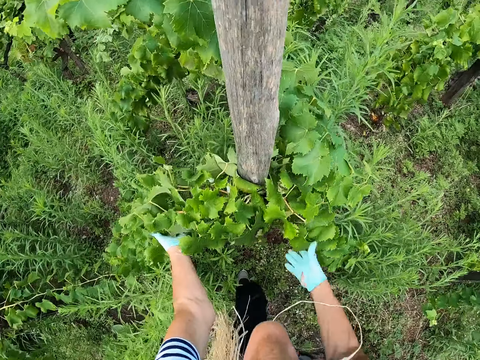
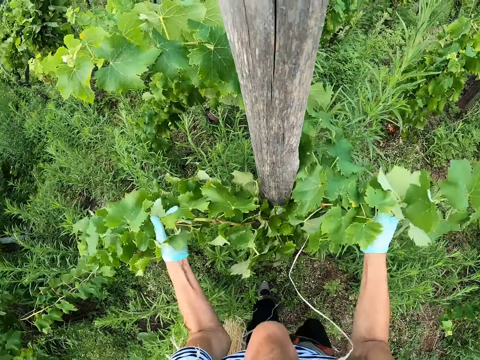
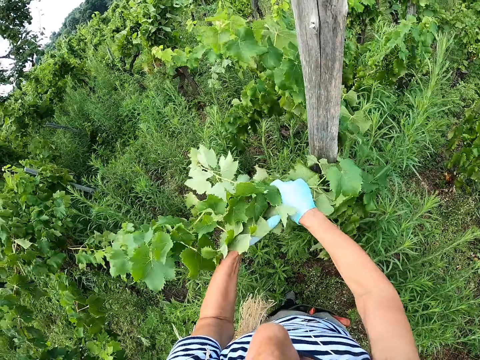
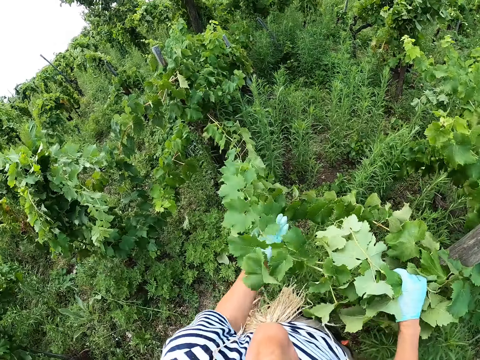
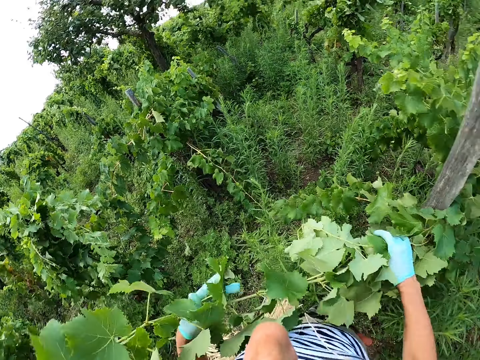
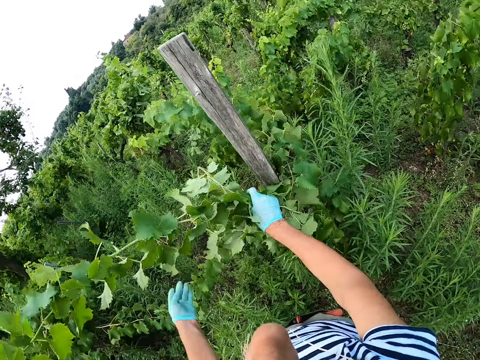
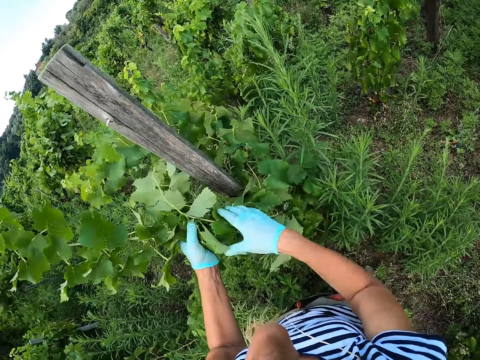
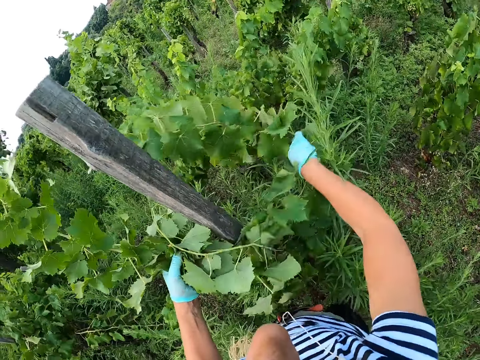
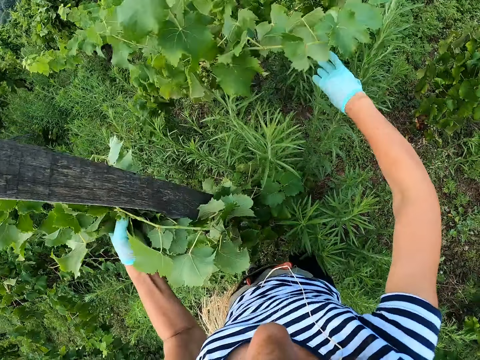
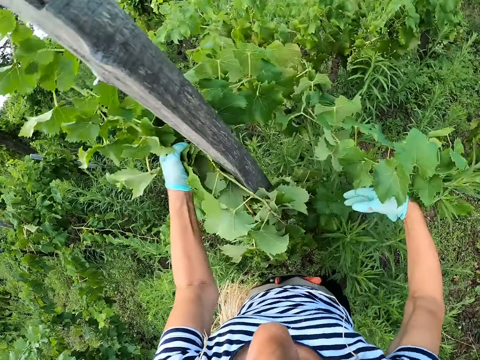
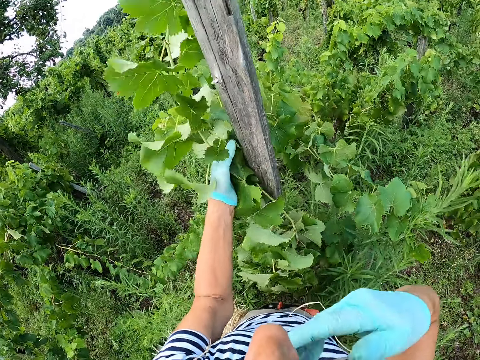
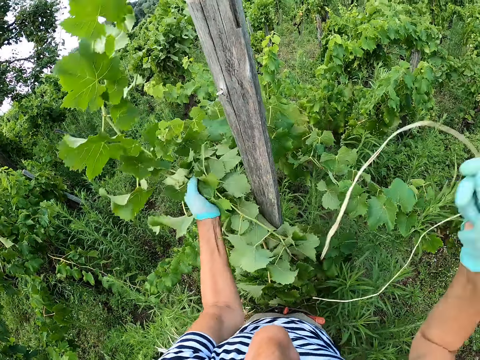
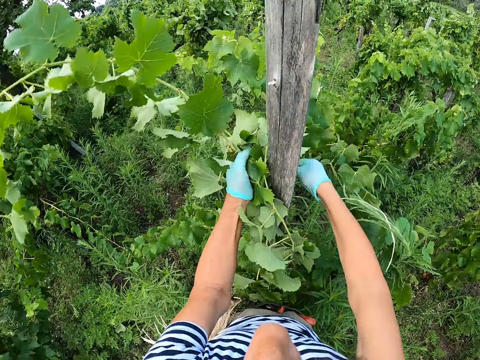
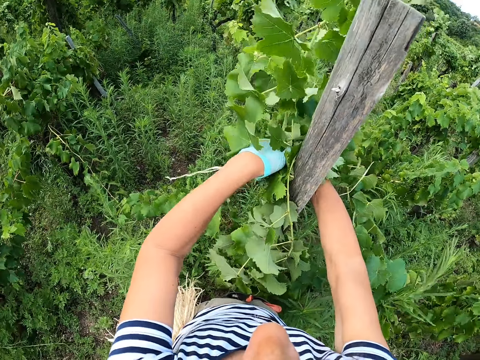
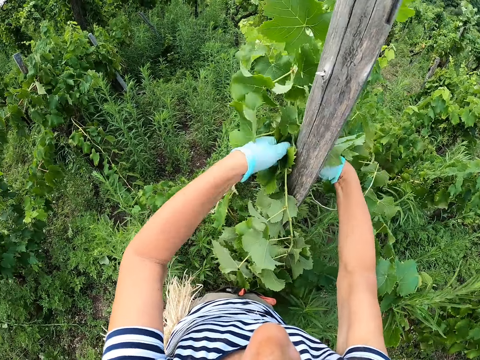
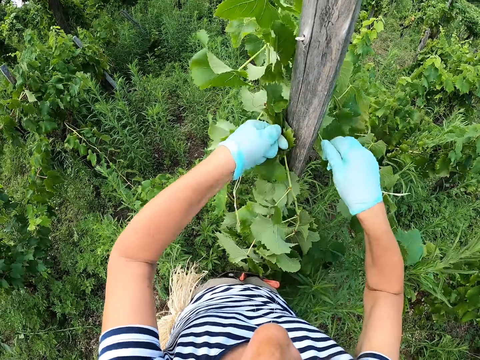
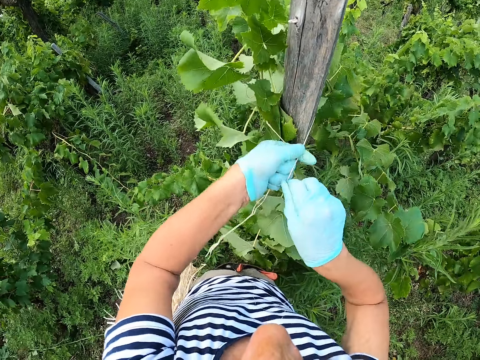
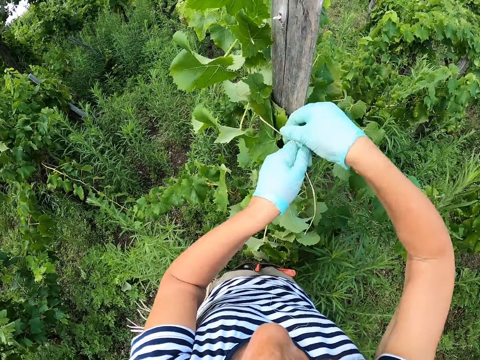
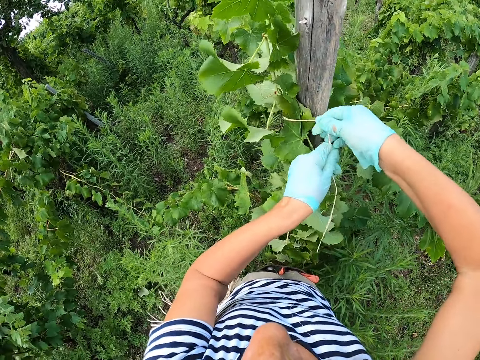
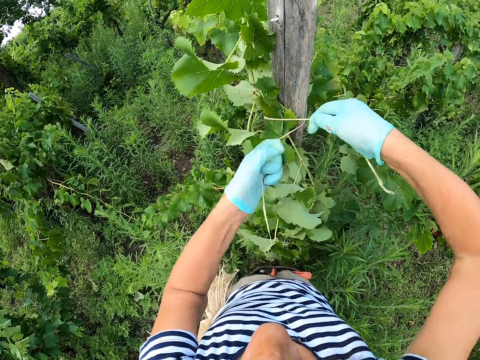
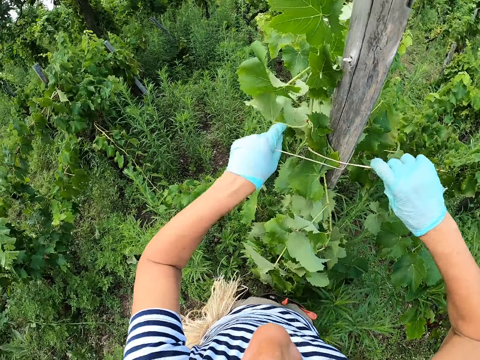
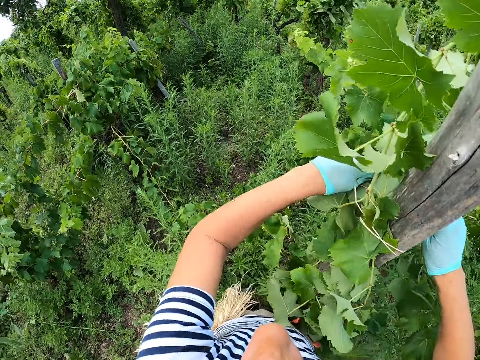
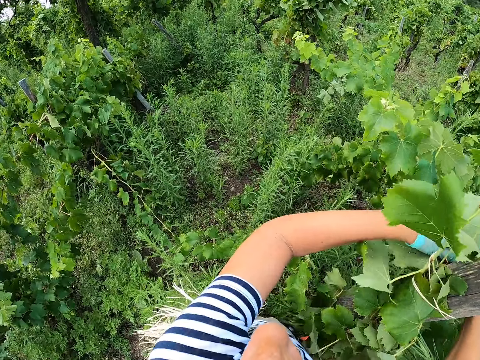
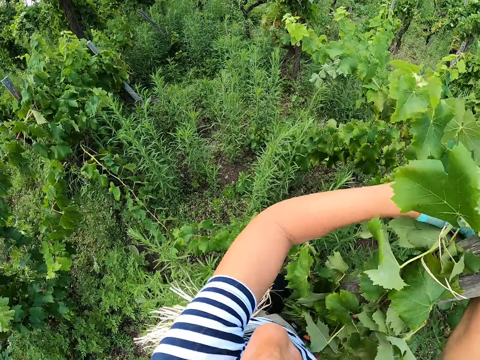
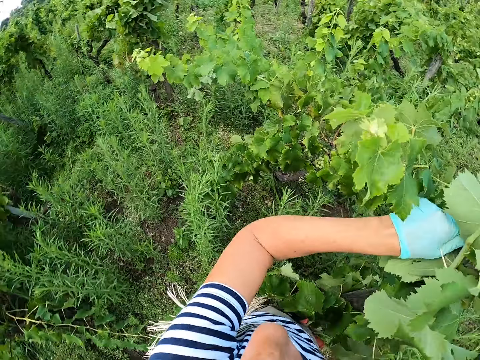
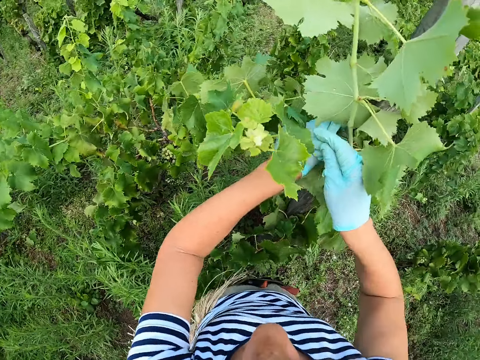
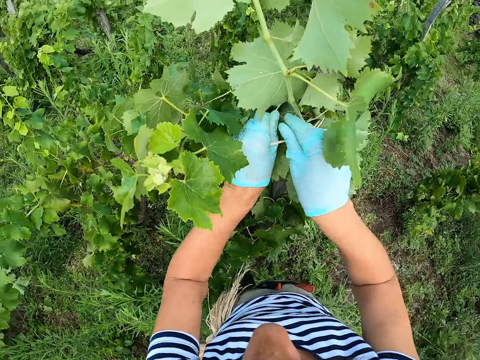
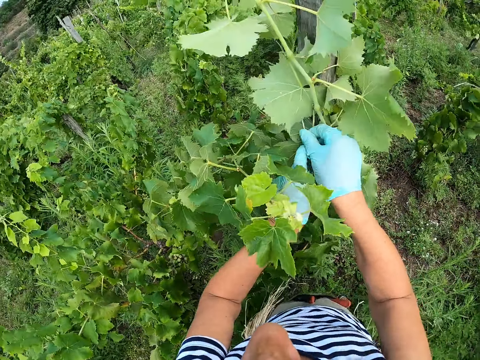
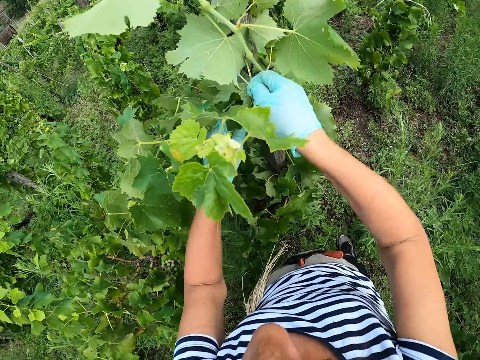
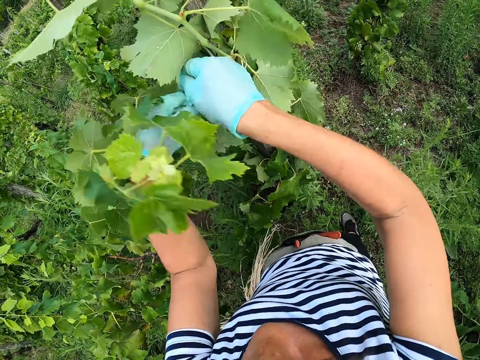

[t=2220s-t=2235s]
The camera wearer folds grape leaves. They collect leaves. They tie the grape leaves with a rope.

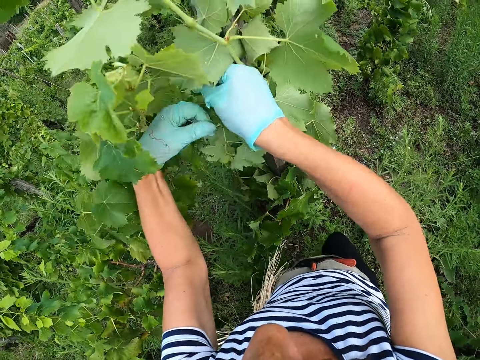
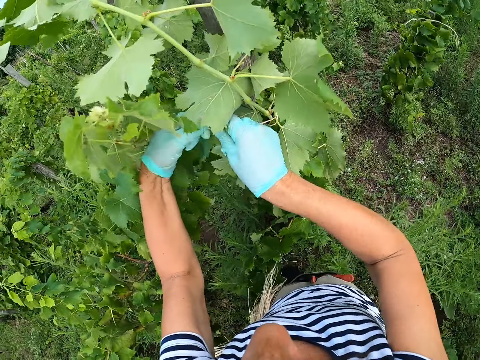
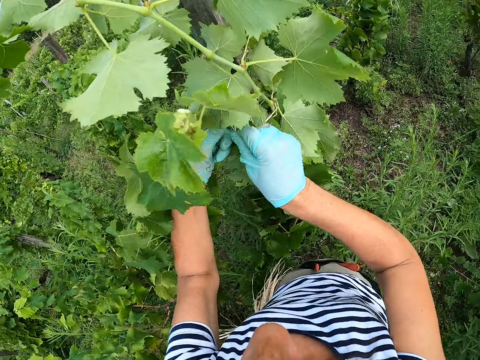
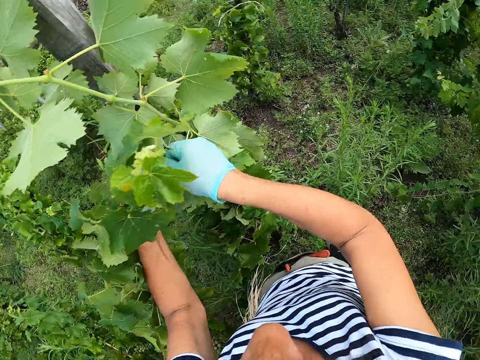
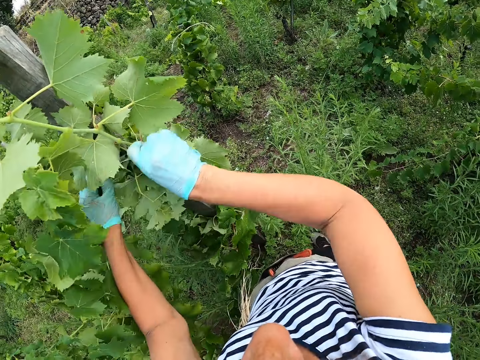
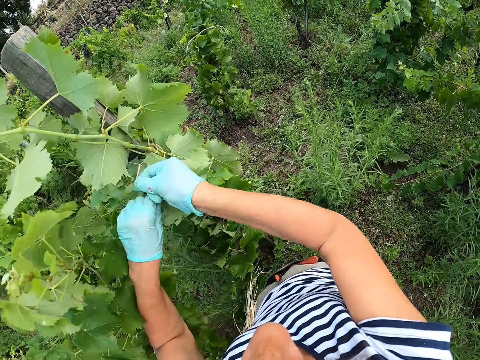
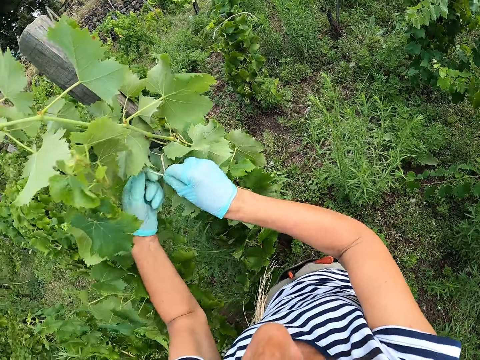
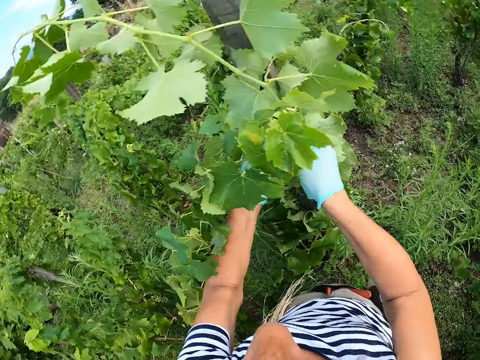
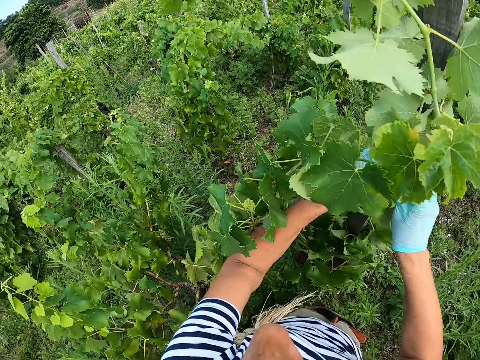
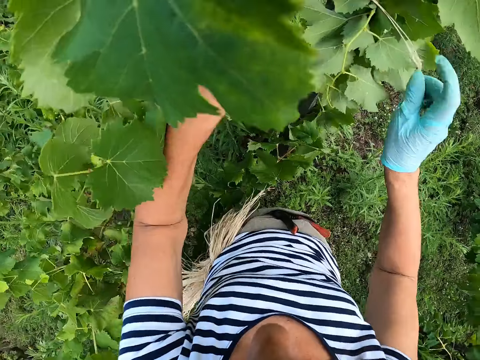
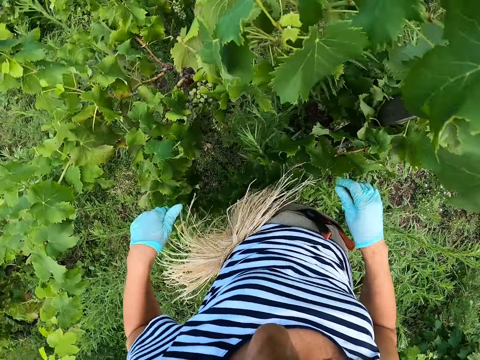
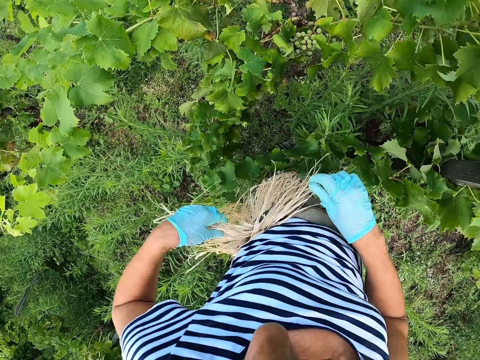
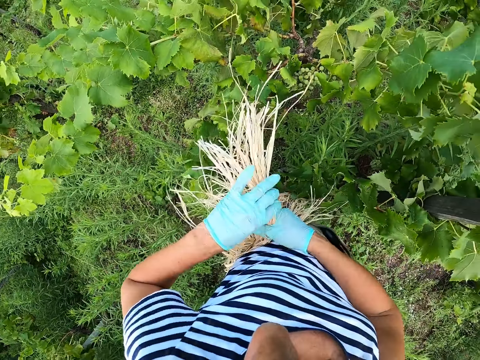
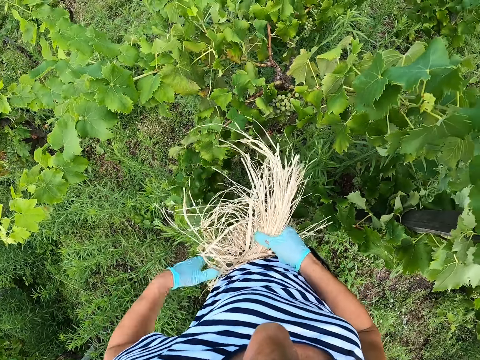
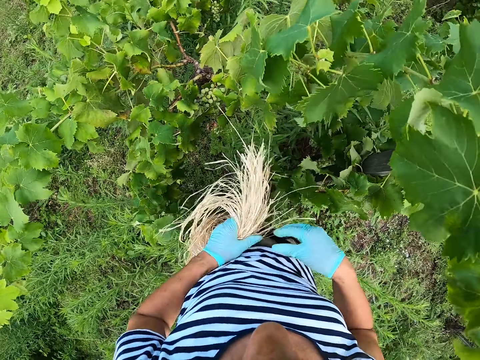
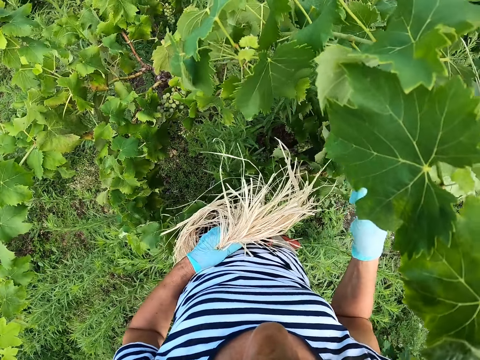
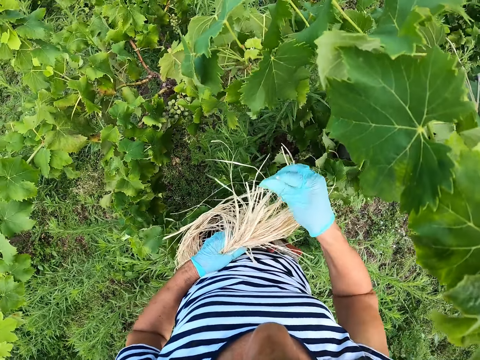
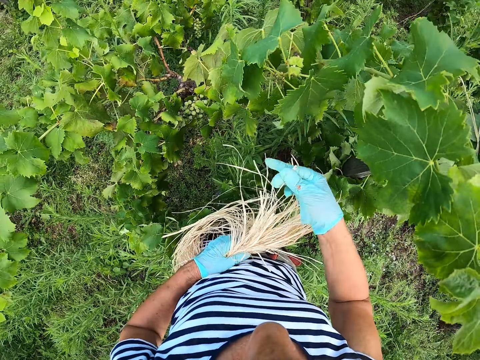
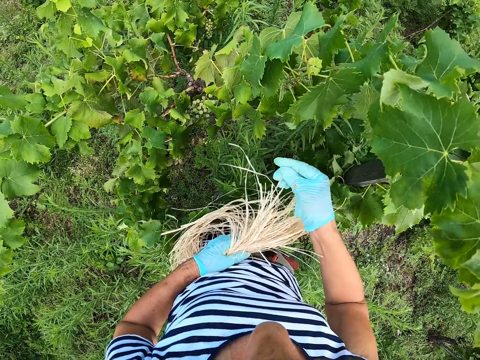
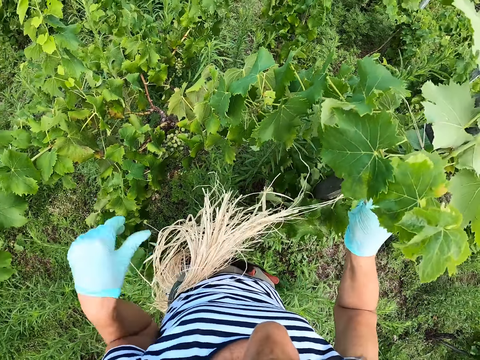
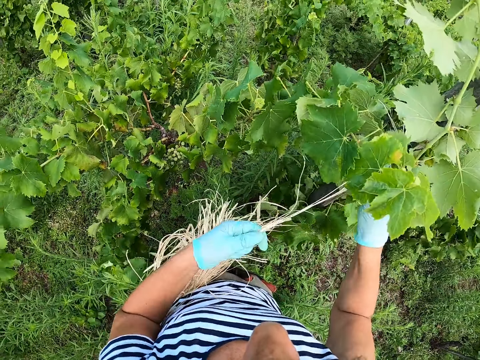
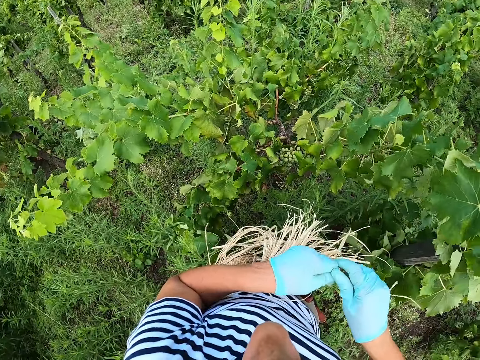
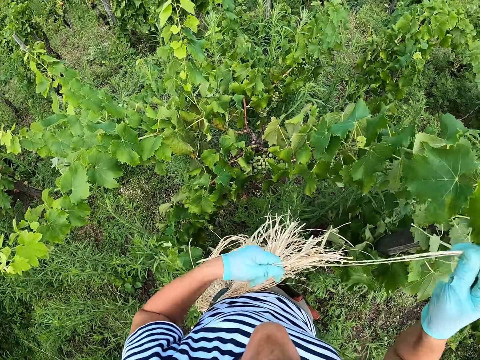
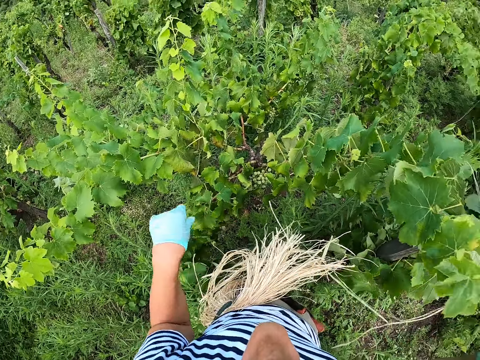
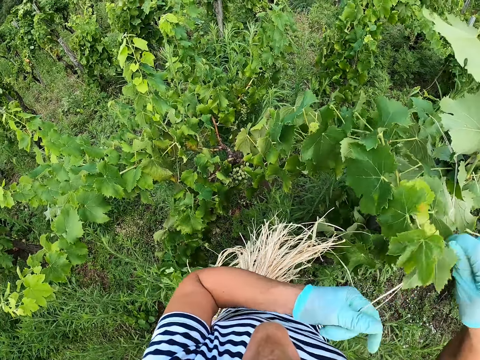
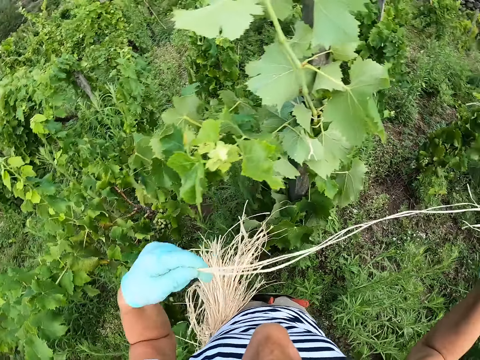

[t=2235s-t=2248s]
The camera wearer takes a rope. They select the rope. They straighten the rope.
